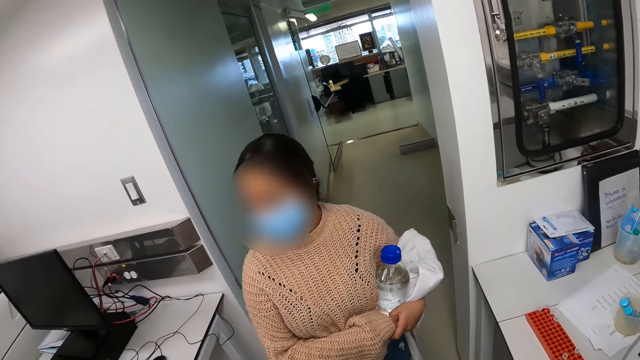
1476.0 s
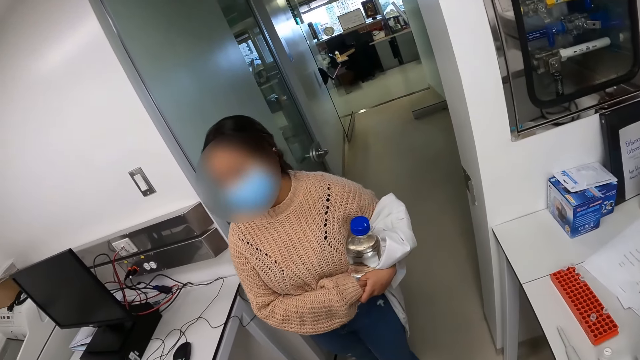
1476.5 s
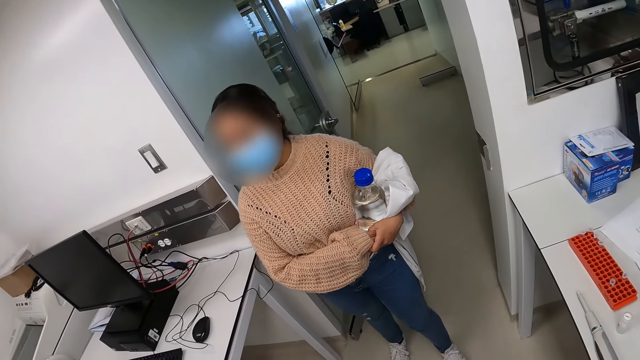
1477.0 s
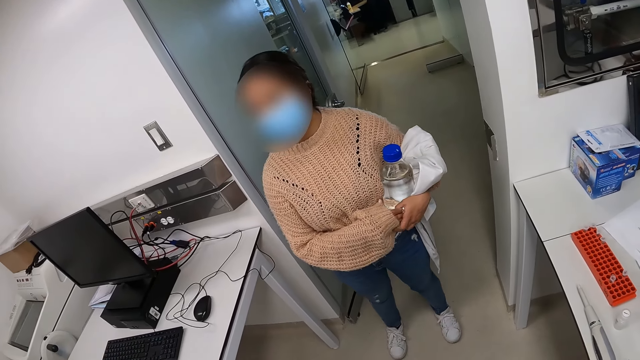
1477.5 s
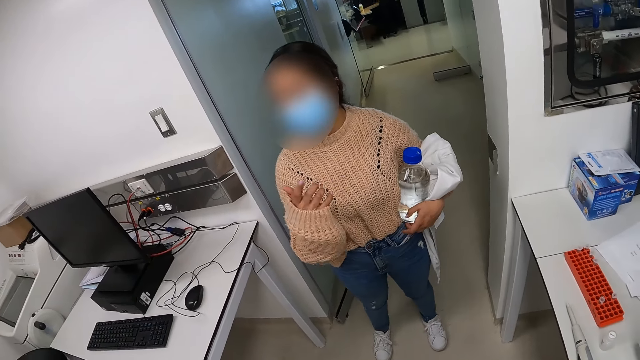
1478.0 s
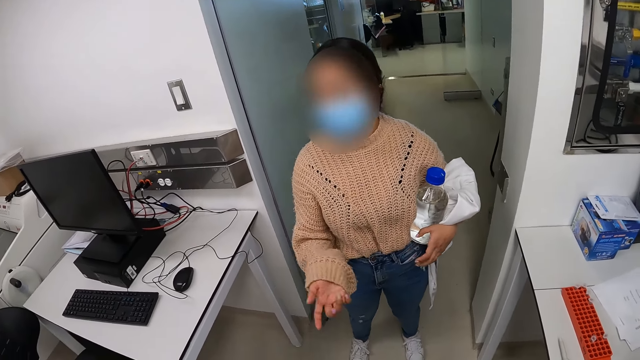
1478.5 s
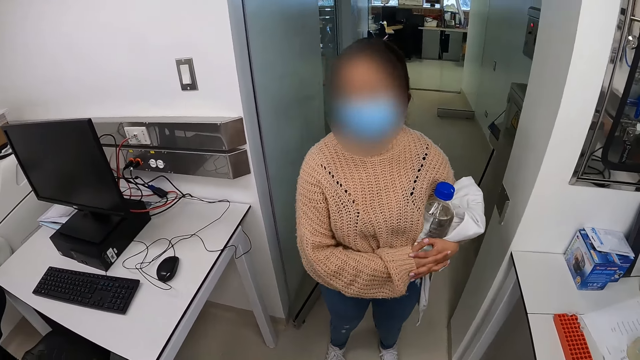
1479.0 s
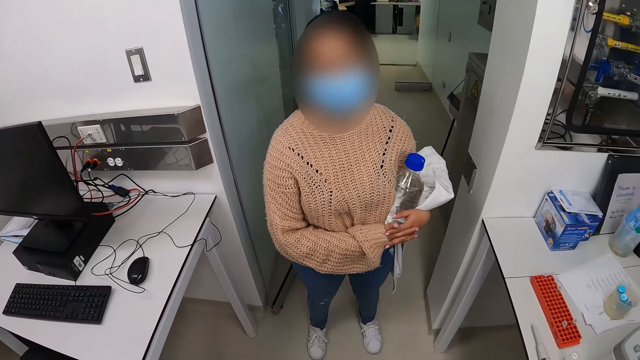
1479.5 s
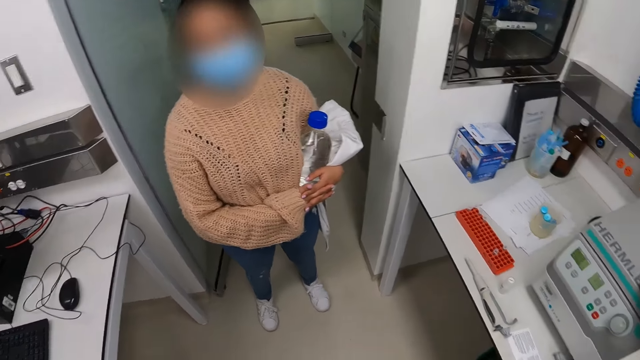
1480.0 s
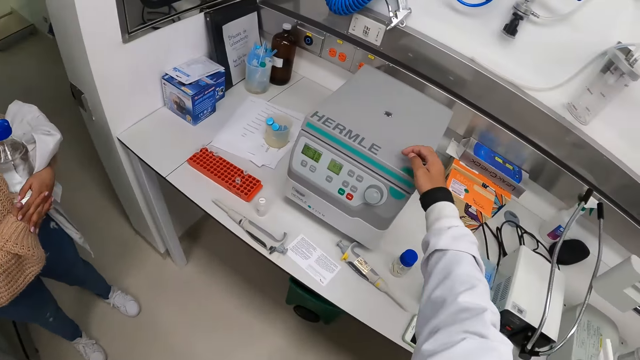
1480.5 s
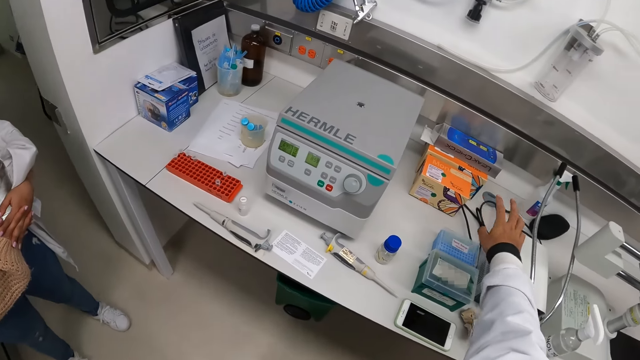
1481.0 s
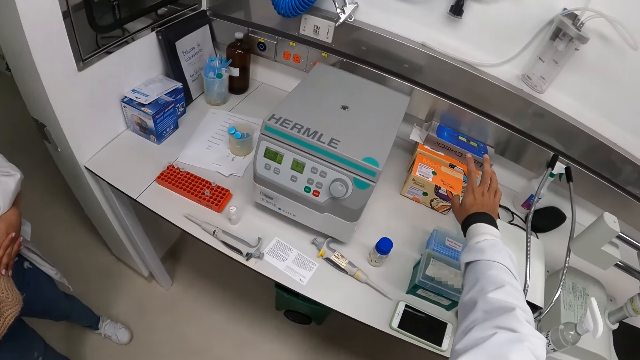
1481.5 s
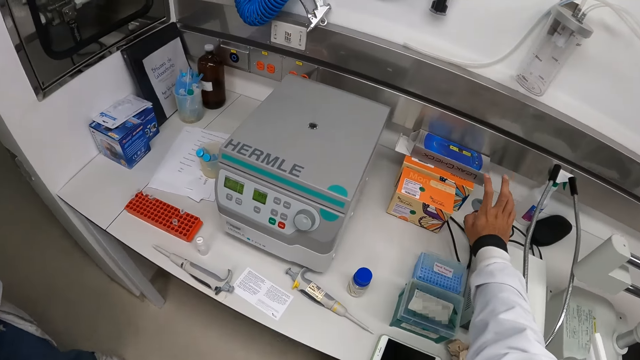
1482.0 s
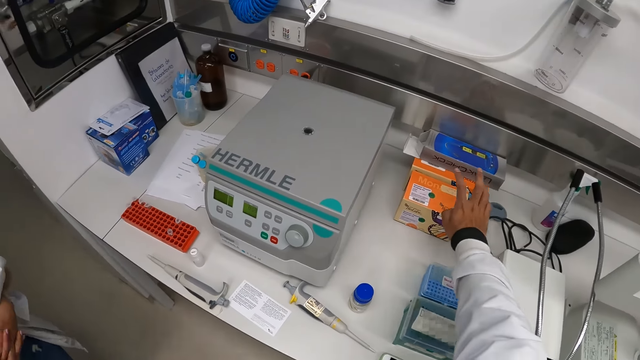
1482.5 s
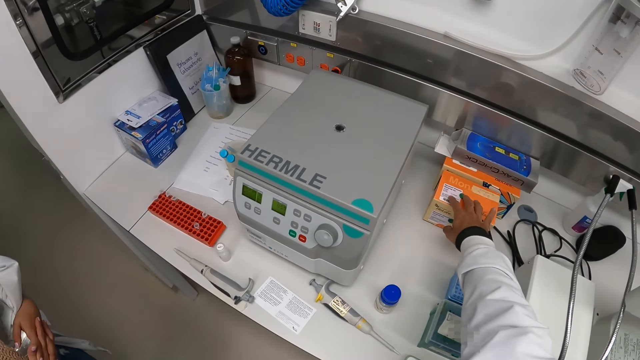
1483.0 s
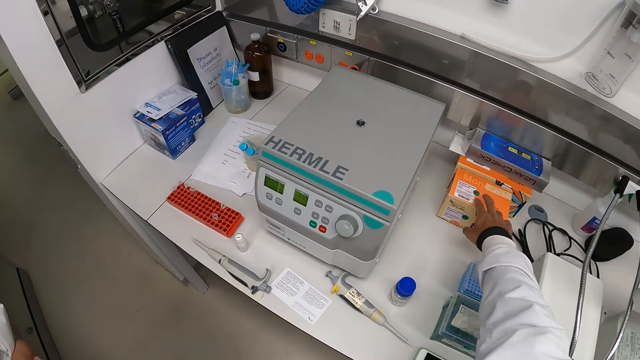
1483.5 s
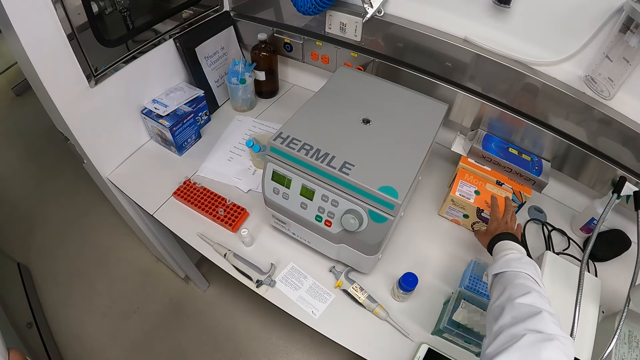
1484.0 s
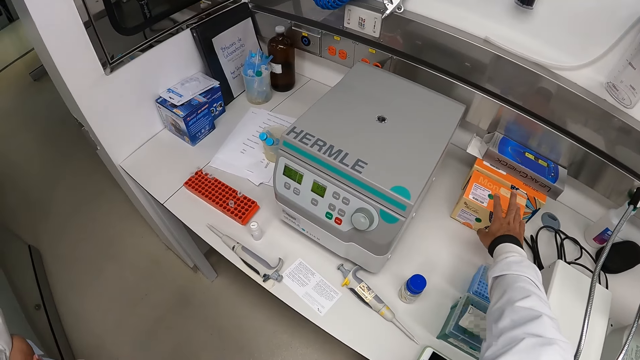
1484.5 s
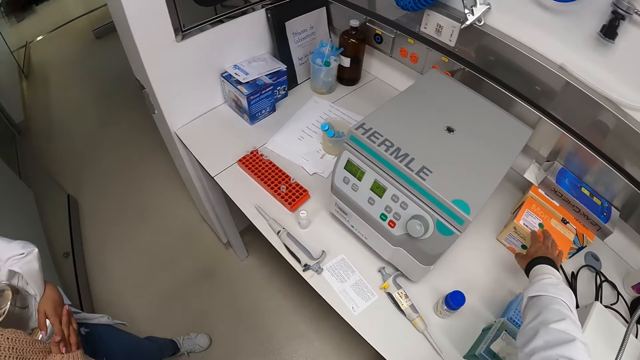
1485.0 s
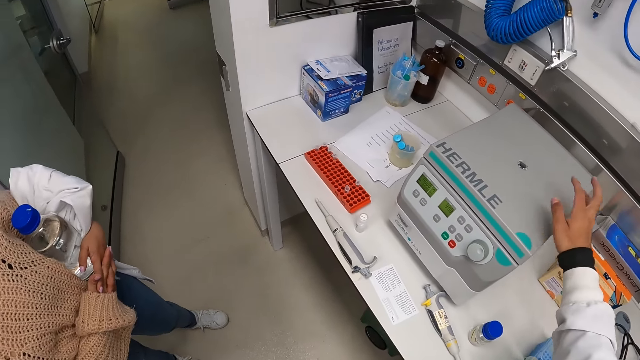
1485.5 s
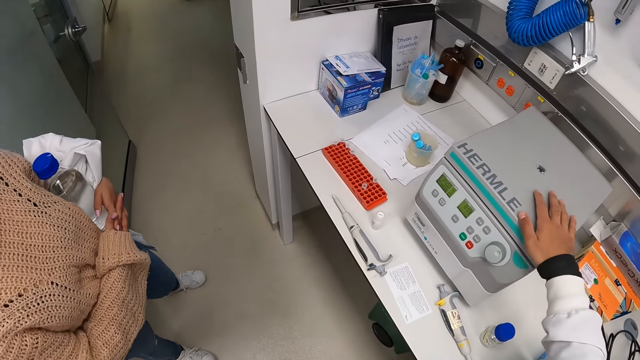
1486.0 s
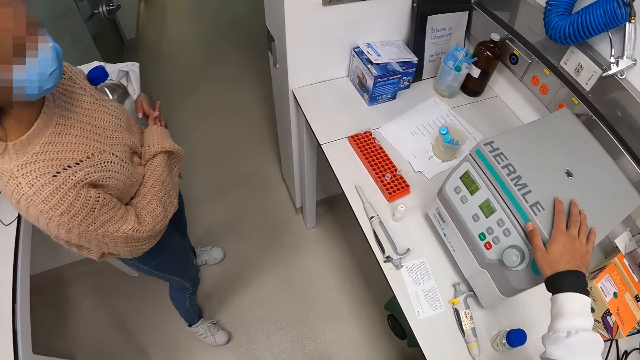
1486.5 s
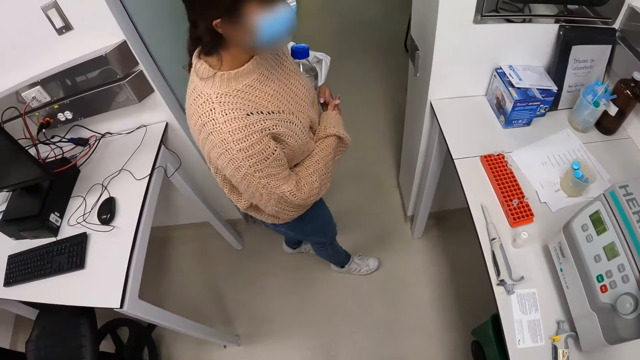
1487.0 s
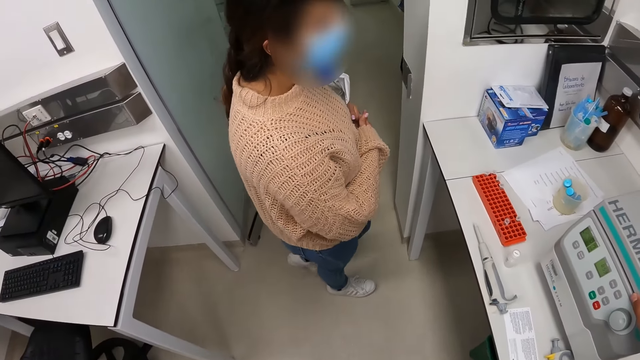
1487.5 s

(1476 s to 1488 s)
A woman demonstrates with the right hand. The camera wearer points at the box. He taps the box on the countertop with his right fingers. He puts his right hand on the centrifuge. He holds the centrifuge.

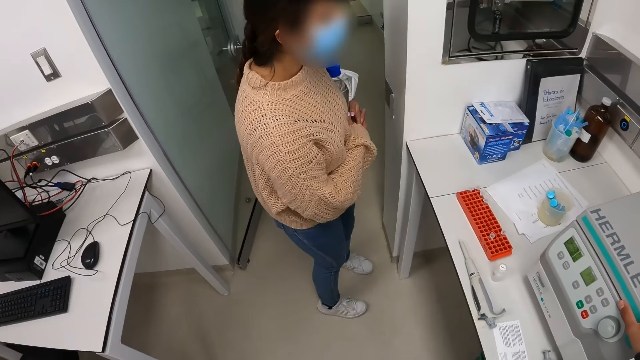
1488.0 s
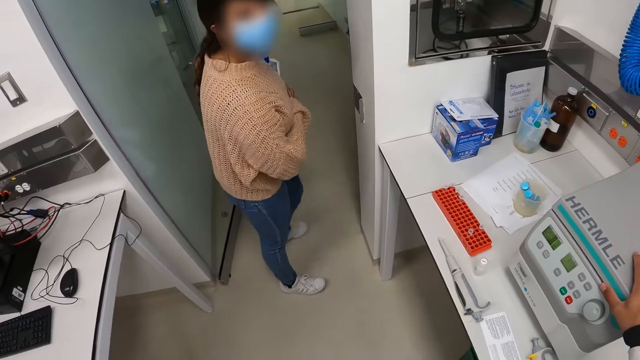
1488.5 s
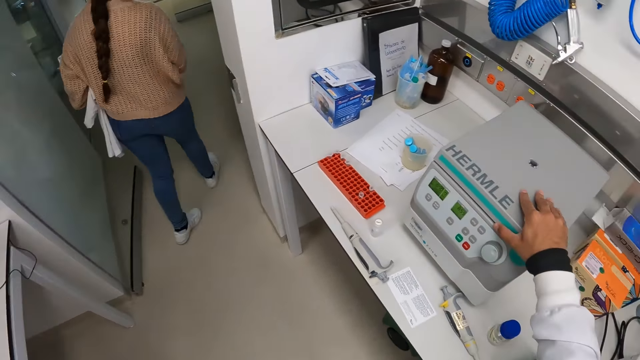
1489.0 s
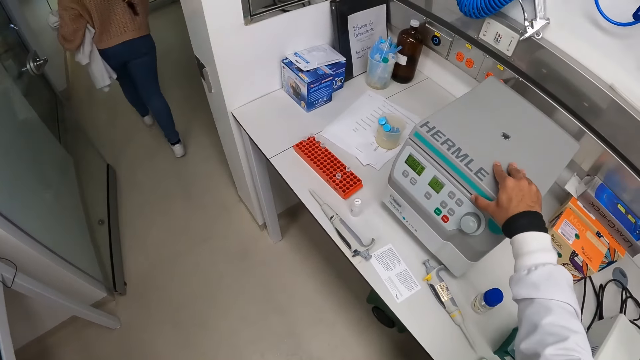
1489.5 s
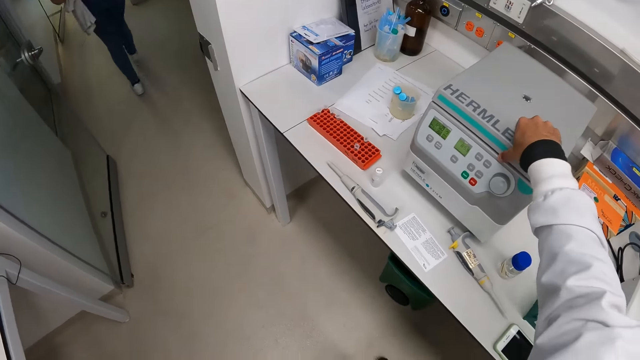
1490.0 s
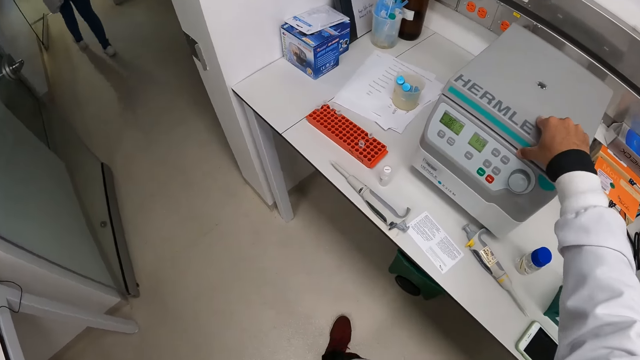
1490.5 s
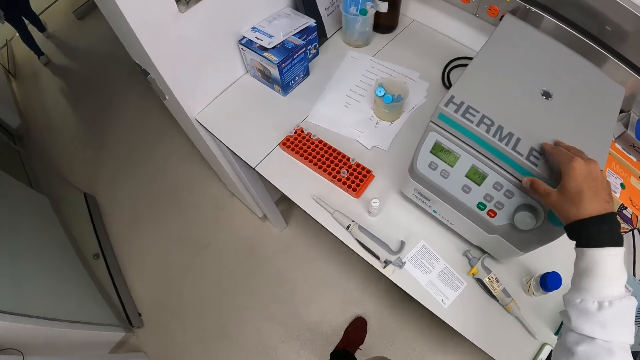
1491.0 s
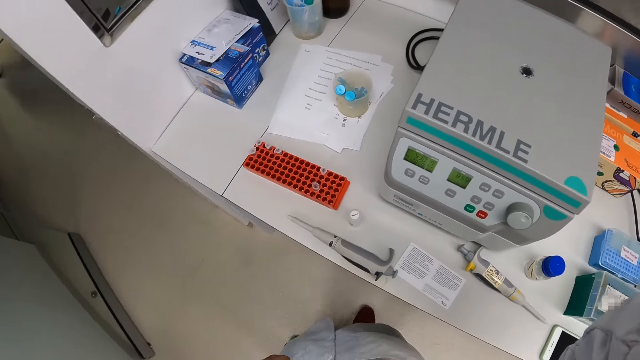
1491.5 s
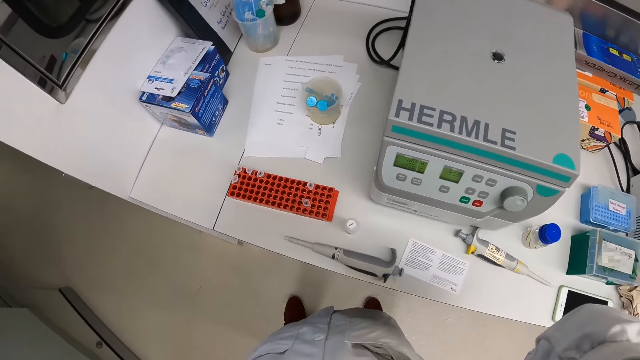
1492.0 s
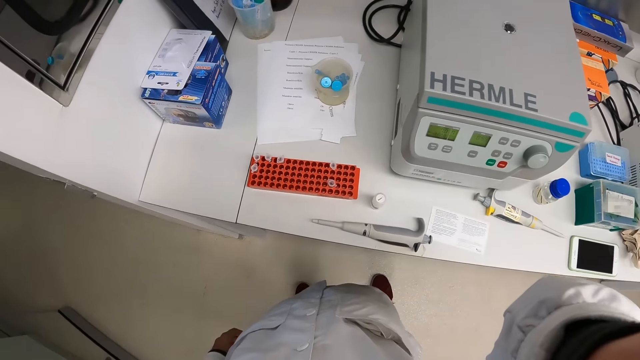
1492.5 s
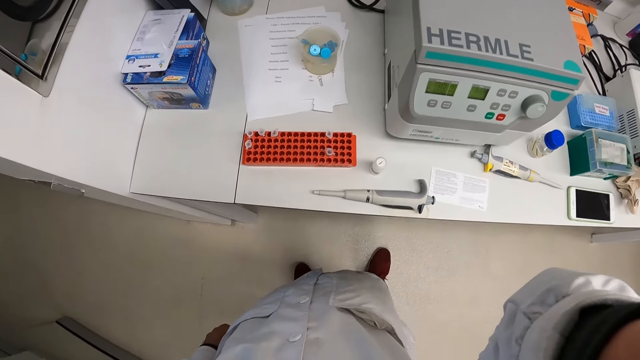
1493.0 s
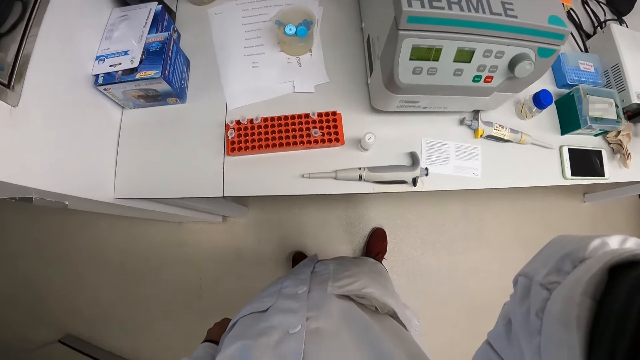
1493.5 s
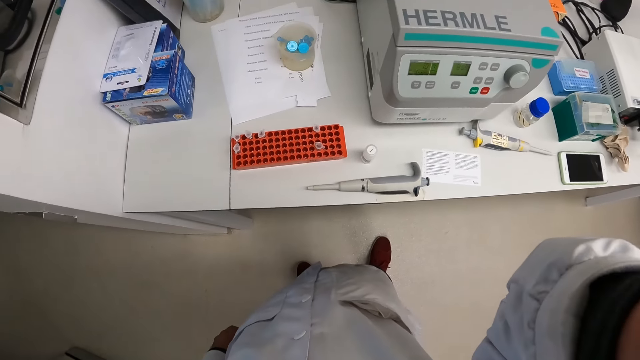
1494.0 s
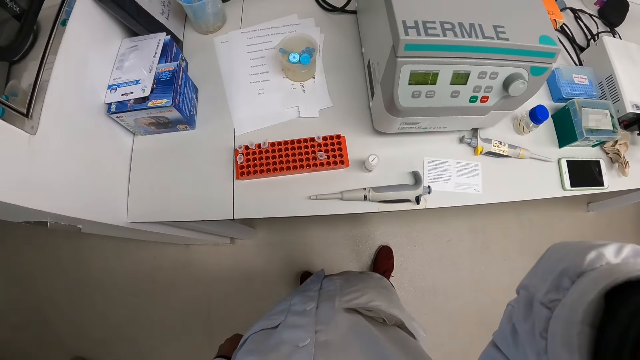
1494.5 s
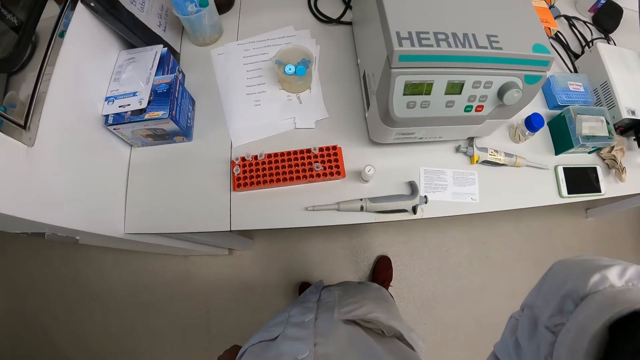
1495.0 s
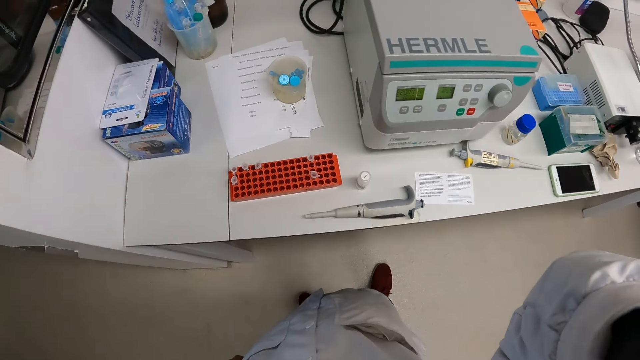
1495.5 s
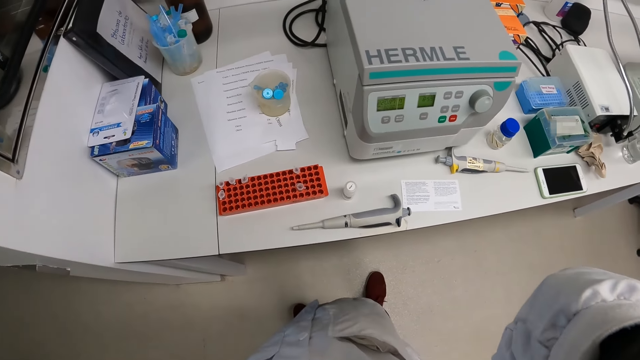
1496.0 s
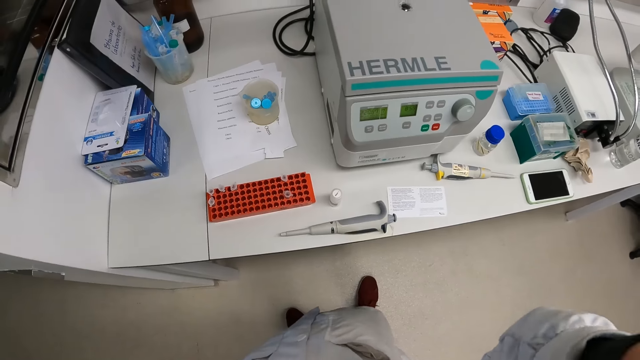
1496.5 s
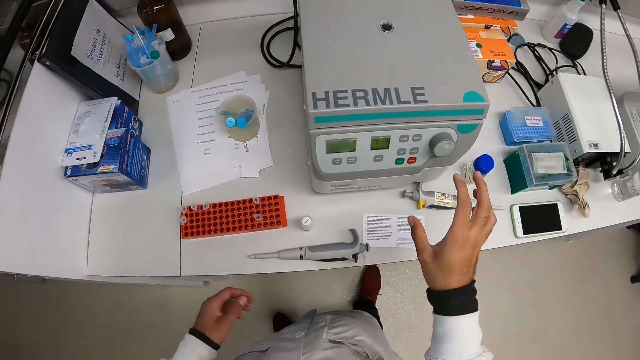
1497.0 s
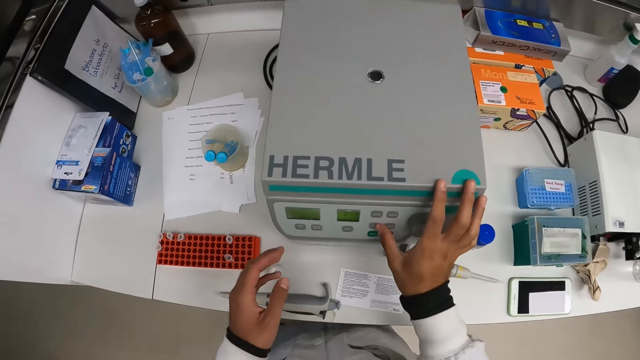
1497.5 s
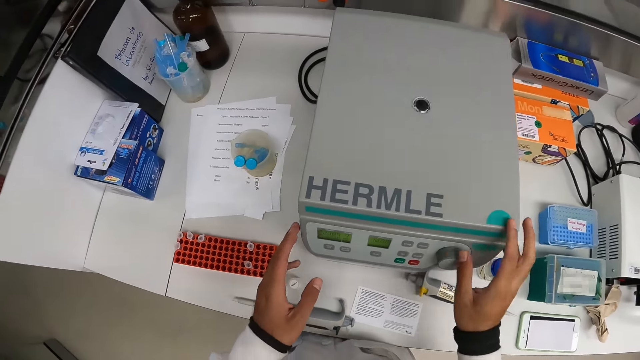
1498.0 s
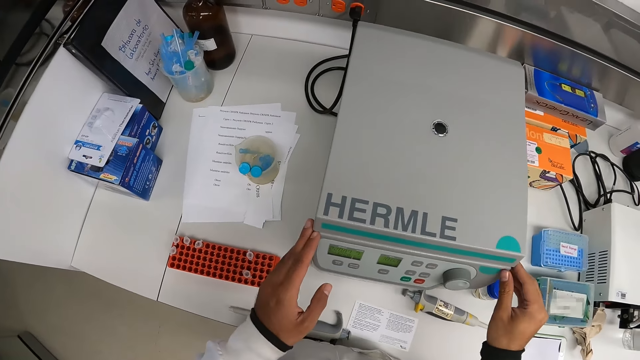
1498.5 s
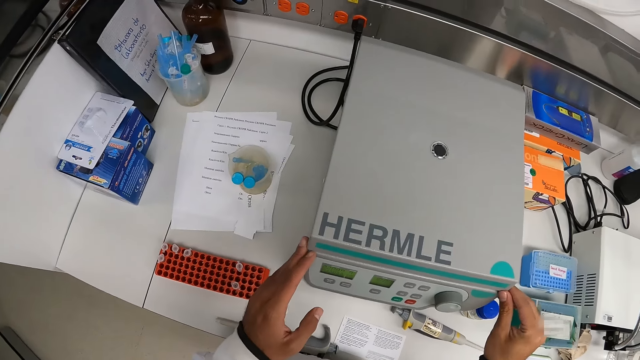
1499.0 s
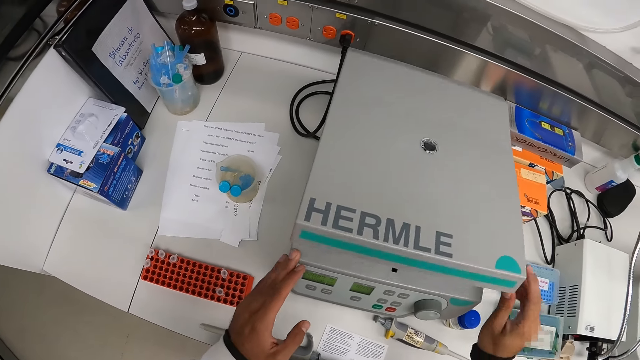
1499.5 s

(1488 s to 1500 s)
The woman walks out of the lab. The camera wearer adjusts the glasses on his head with his right hand. He touches the face. He presses the control button on the centrifuge with his right thumb. He regulates the centrifuge. He holds the centrifuge with both hands. He opens the door of the centrifuge with his right hand.
